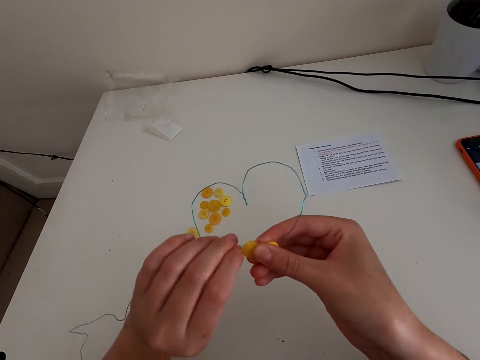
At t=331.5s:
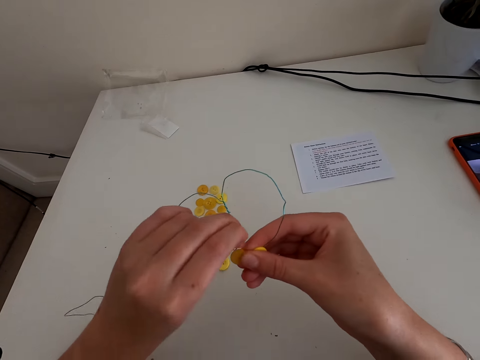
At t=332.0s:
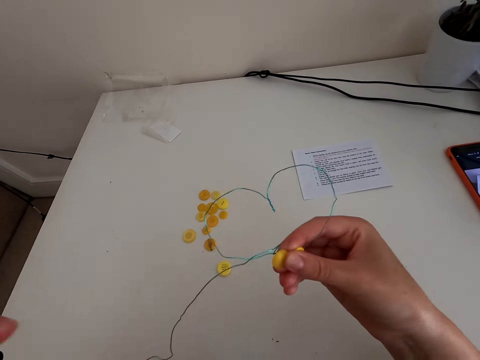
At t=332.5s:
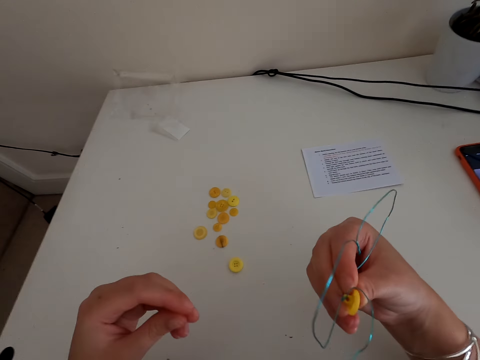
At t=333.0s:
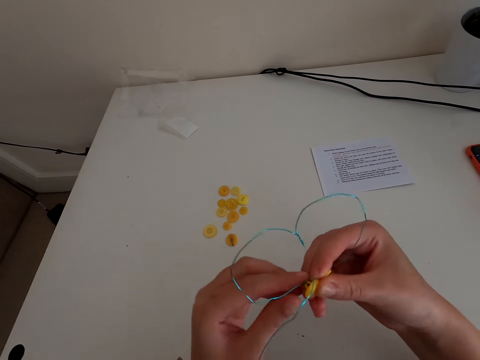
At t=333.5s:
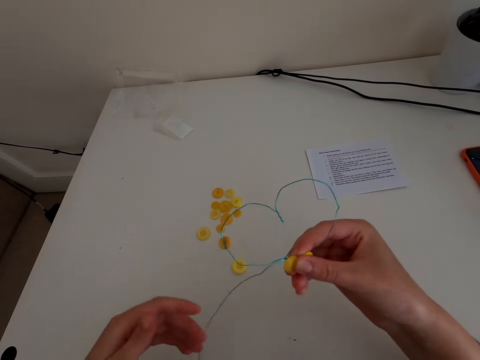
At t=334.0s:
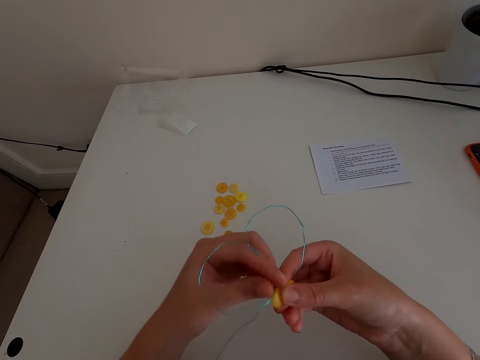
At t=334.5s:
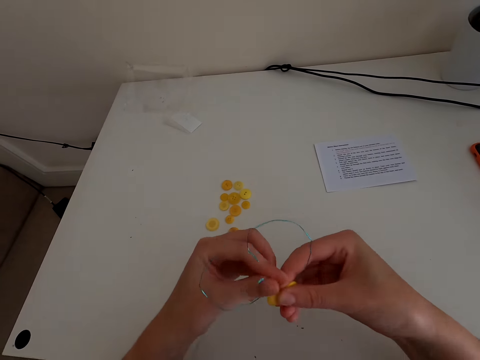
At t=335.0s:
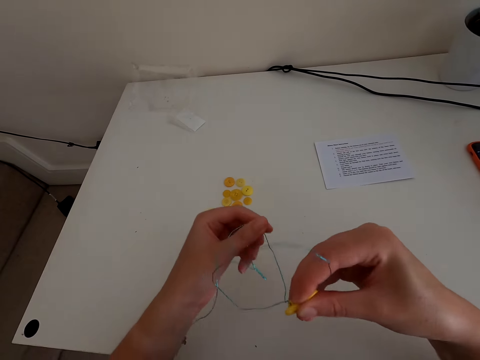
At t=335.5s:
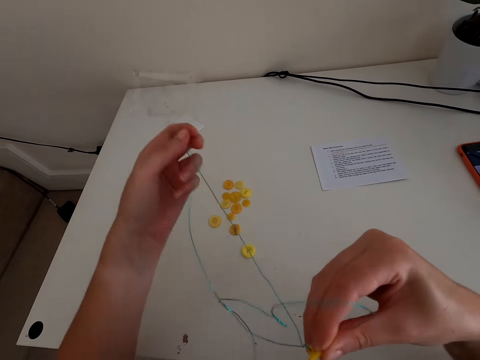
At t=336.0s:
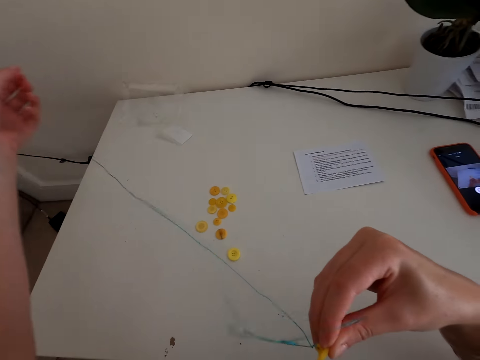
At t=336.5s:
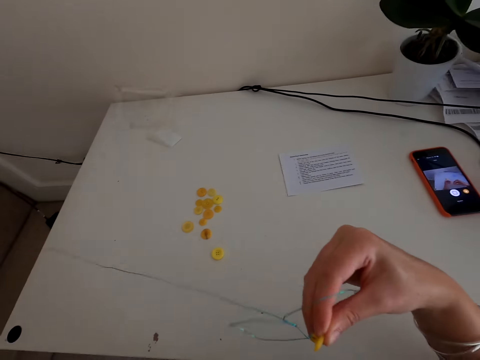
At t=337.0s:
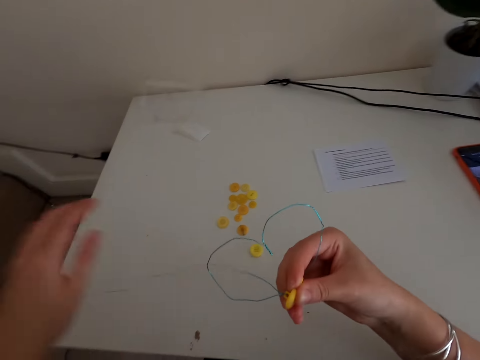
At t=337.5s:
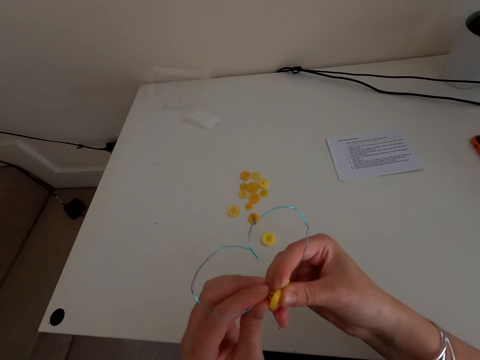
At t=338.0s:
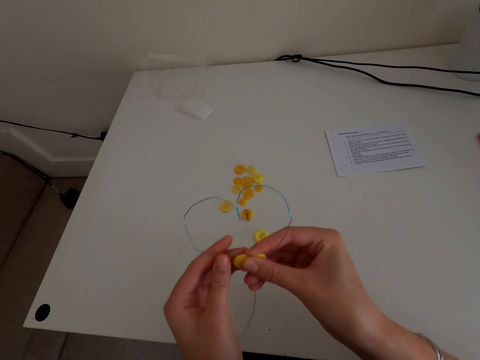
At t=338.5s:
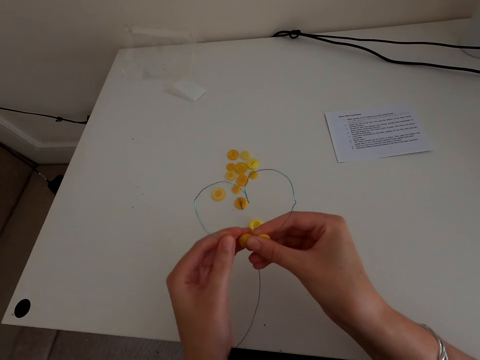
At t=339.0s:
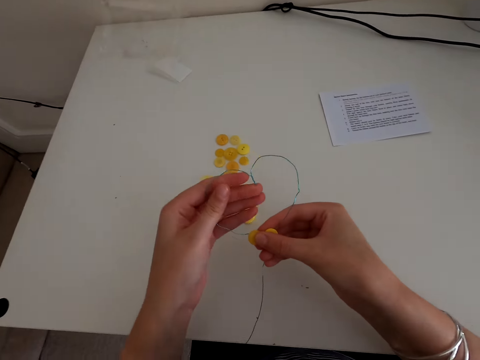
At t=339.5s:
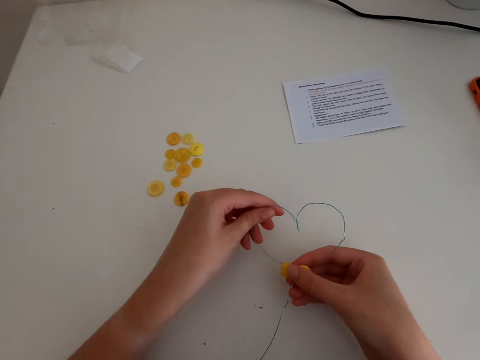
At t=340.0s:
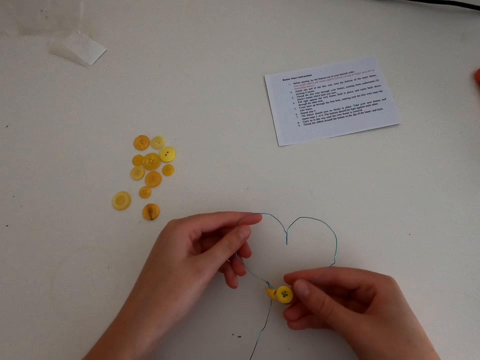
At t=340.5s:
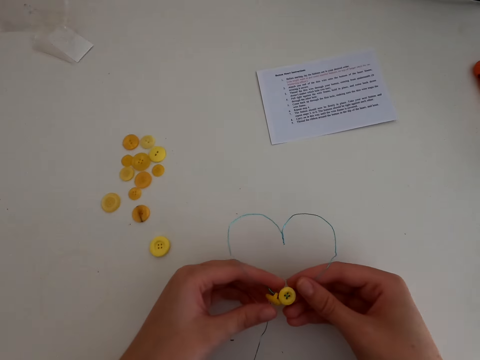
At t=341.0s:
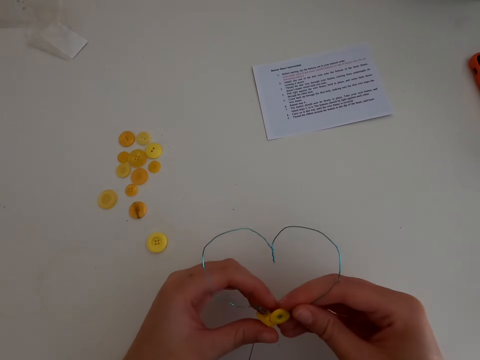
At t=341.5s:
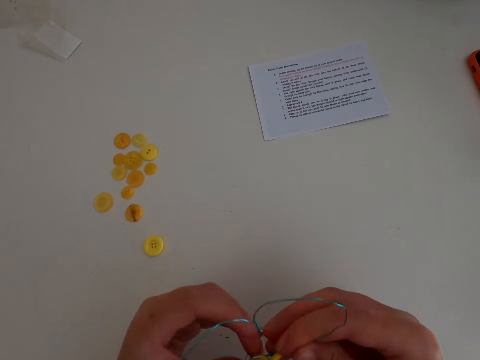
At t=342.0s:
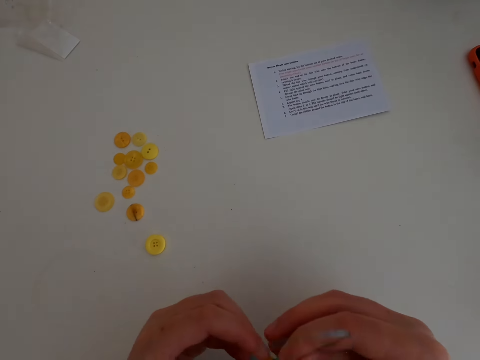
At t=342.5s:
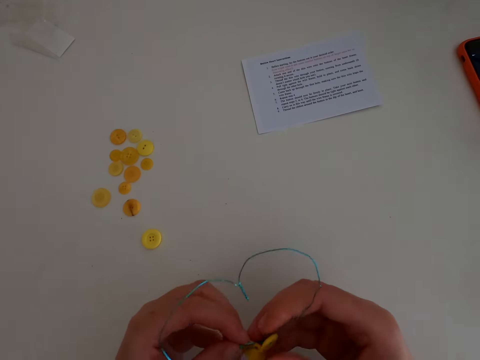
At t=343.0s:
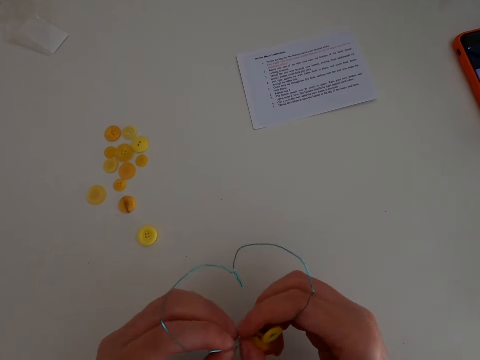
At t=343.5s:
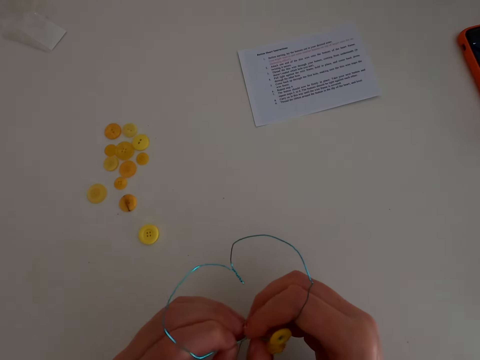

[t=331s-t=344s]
The camera wearer rotates the thread around the button.

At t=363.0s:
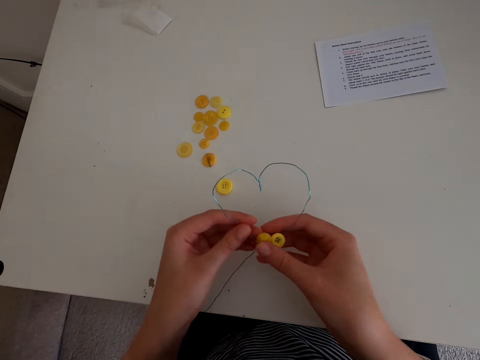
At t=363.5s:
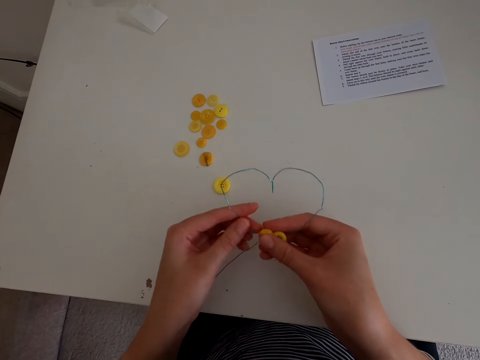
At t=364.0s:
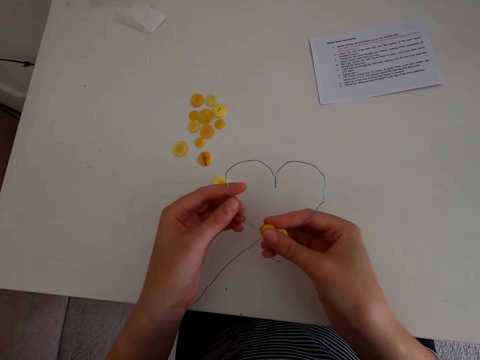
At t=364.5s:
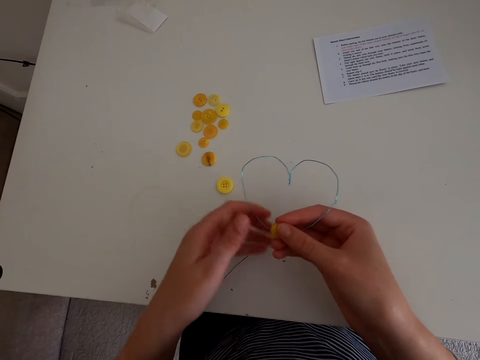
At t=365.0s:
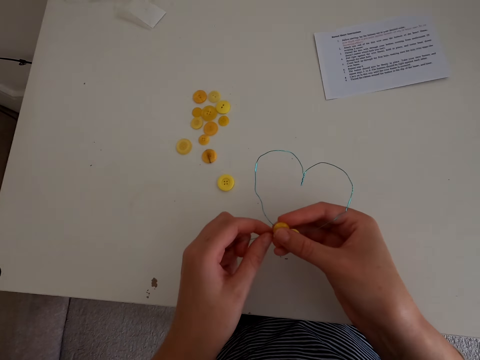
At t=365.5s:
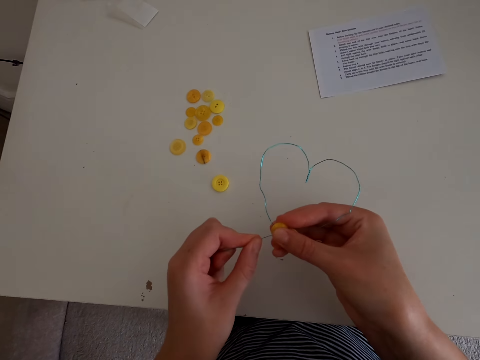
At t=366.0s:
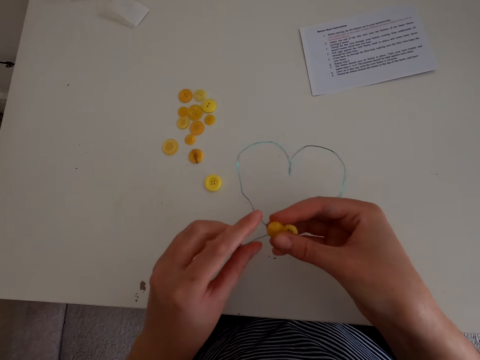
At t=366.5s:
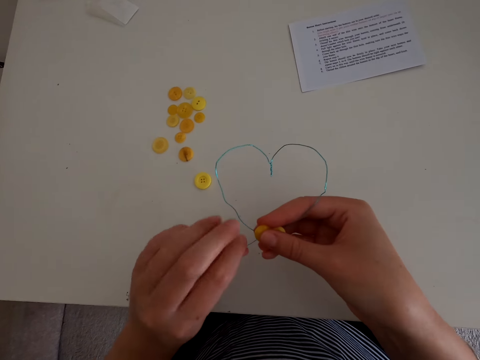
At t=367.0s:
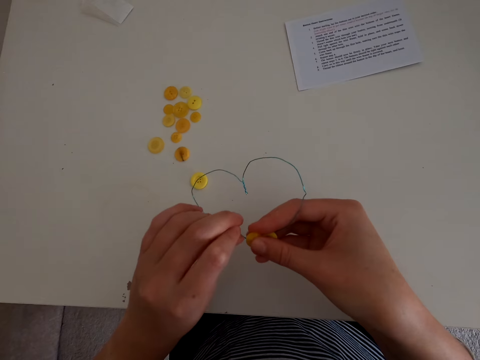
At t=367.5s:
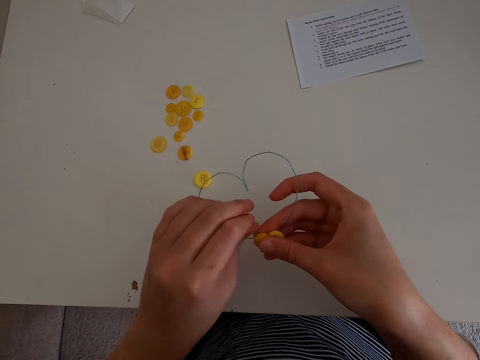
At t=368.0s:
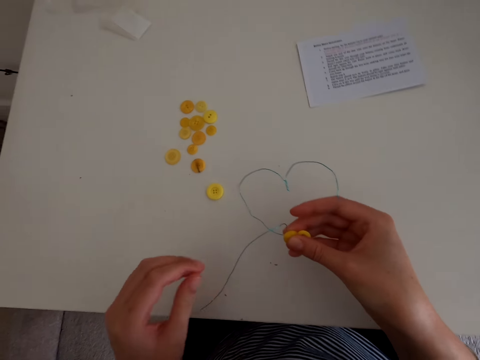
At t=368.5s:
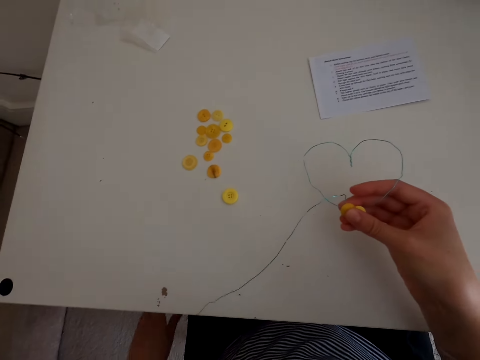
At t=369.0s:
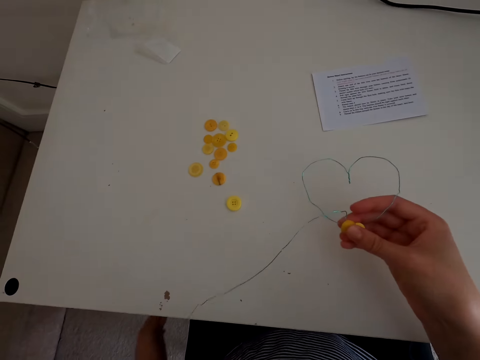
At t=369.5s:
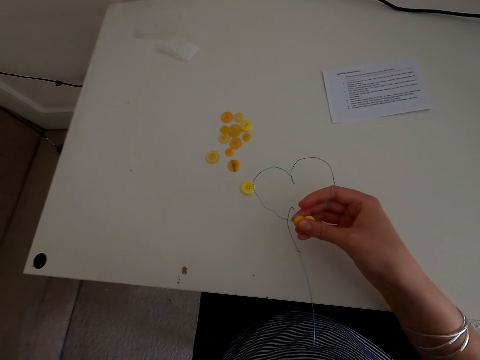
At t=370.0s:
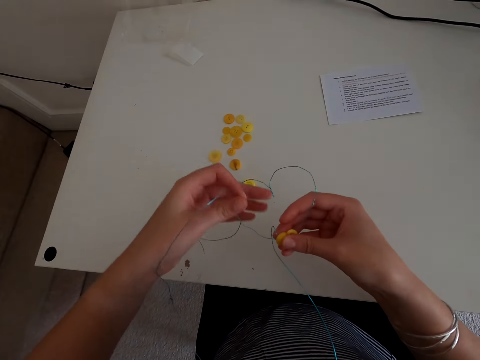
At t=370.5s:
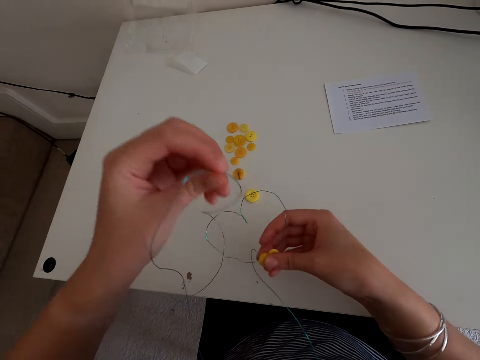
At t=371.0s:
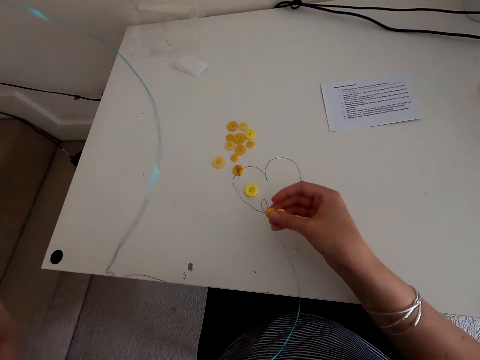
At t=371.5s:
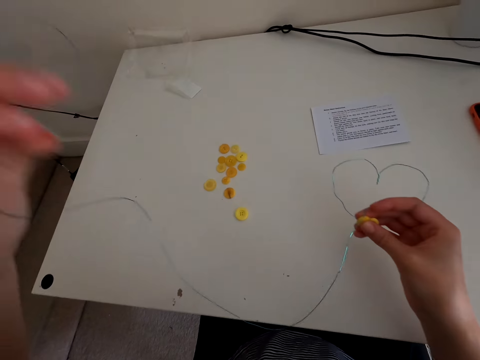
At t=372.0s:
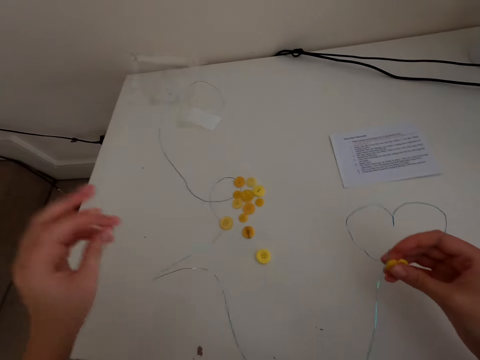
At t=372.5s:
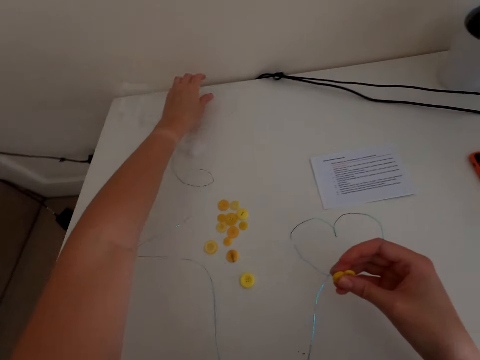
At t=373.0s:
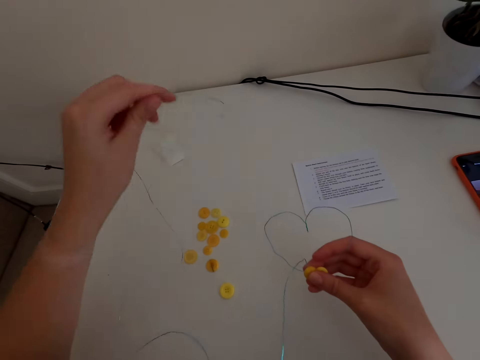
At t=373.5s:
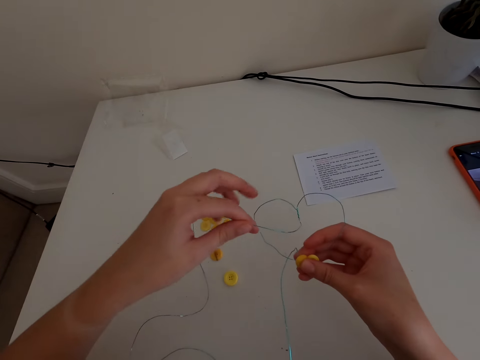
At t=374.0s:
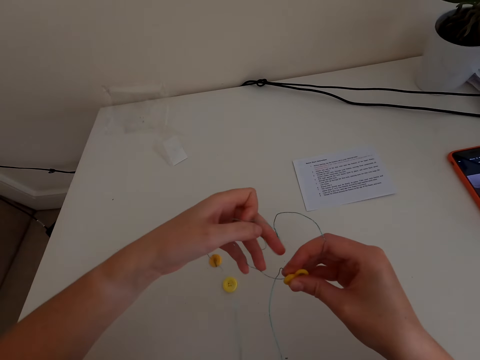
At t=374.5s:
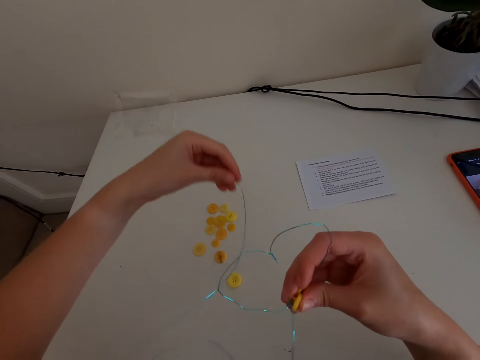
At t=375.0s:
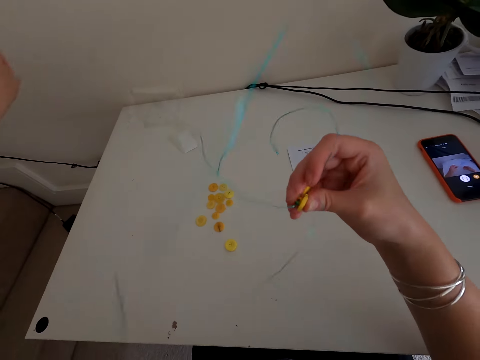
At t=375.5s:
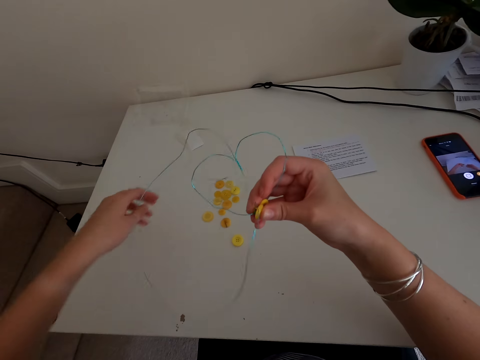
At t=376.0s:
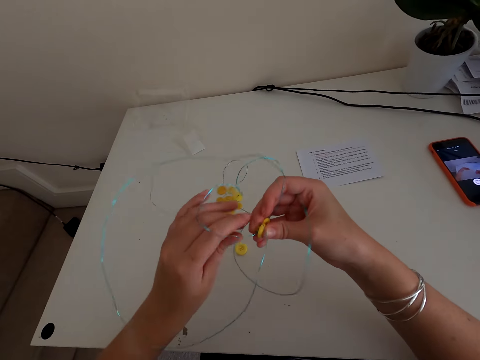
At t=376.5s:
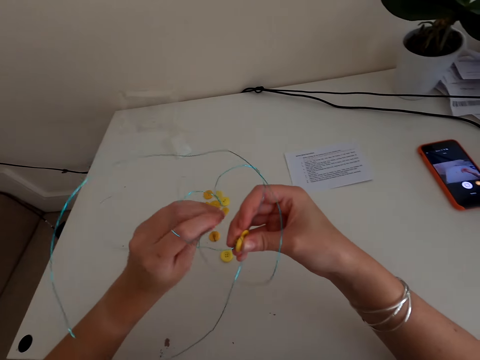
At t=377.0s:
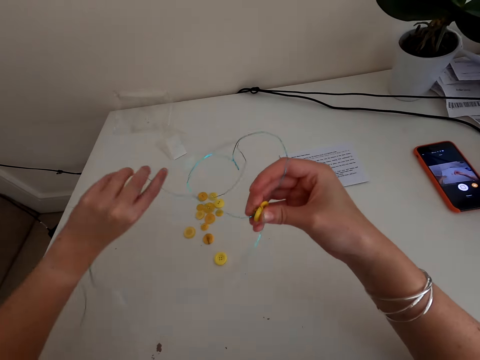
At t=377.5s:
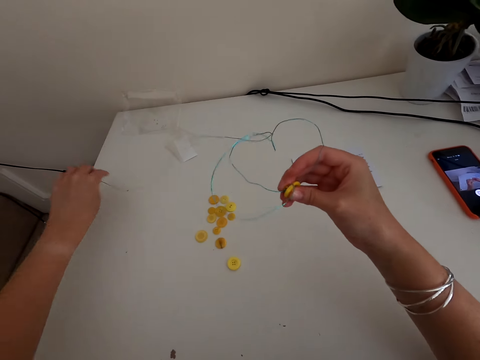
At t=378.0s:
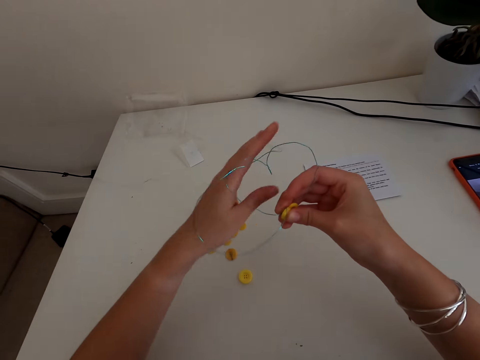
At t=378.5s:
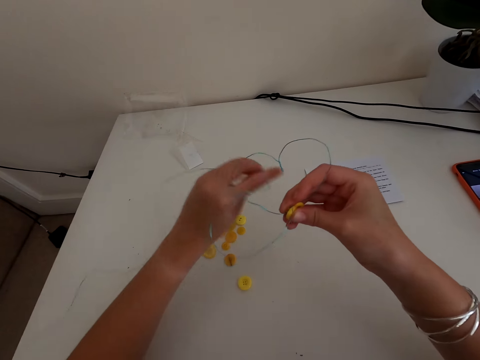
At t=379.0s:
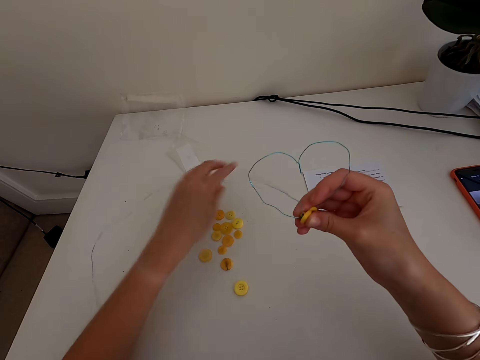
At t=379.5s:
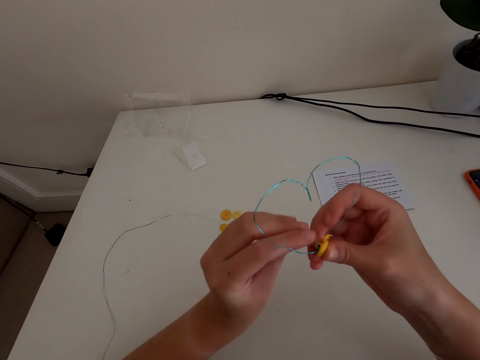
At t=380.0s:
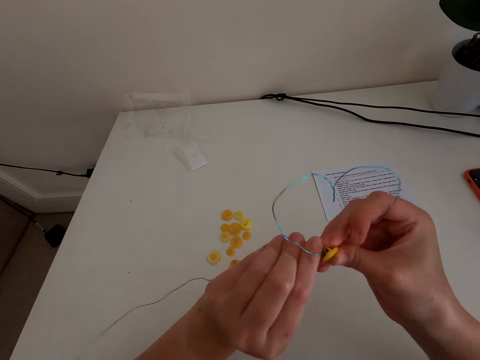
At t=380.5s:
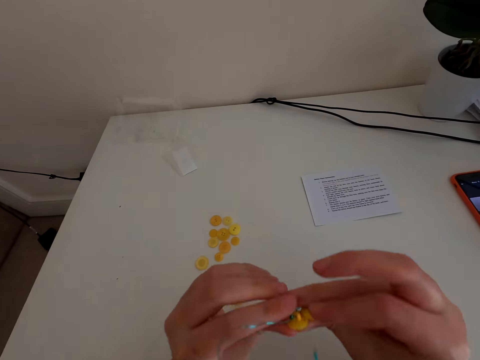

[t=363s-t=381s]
The camera wearer touches the buttons. They pick up the thread. They put the thread on the table. They rotate the thread around the button.
